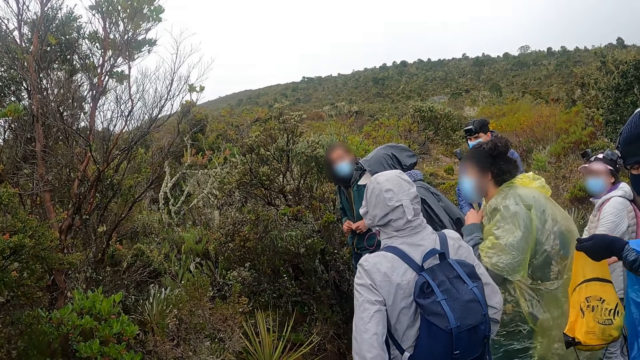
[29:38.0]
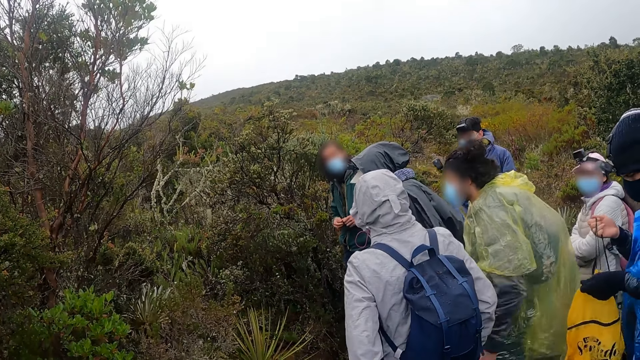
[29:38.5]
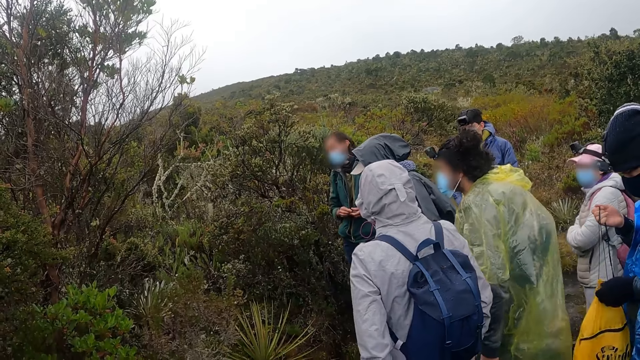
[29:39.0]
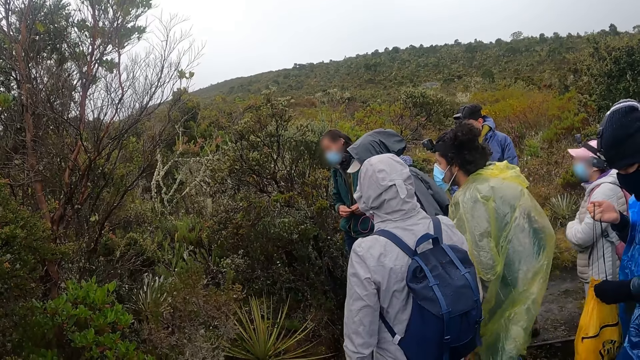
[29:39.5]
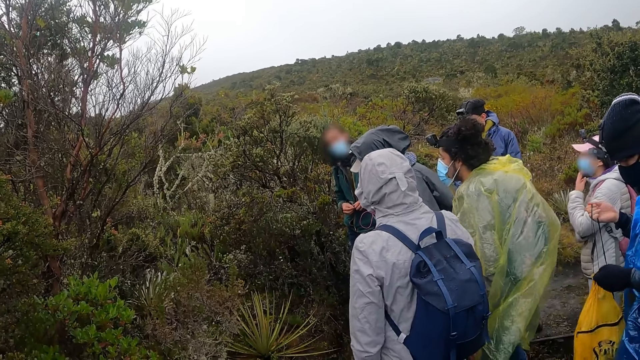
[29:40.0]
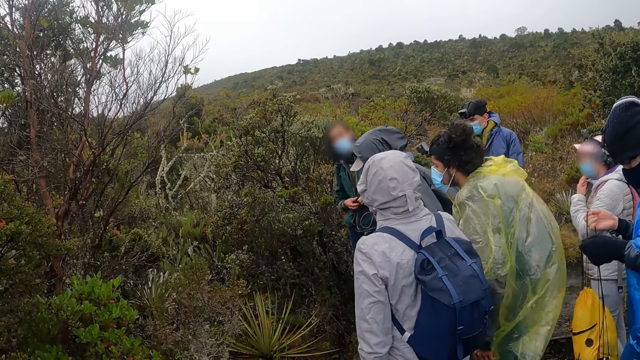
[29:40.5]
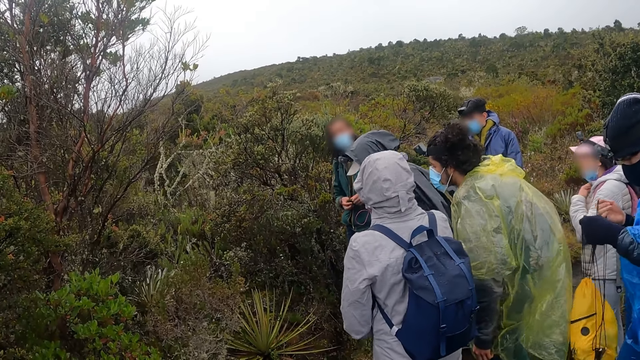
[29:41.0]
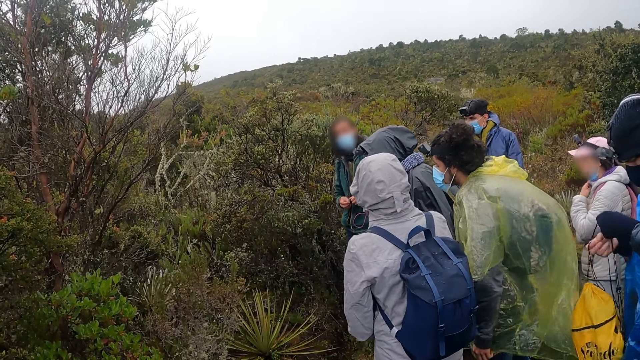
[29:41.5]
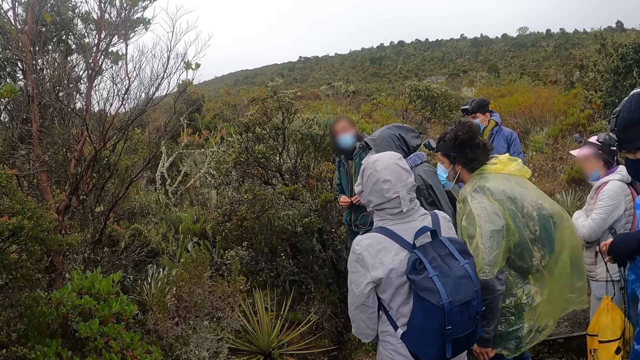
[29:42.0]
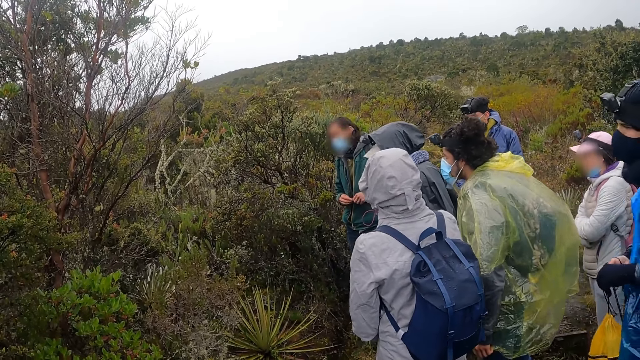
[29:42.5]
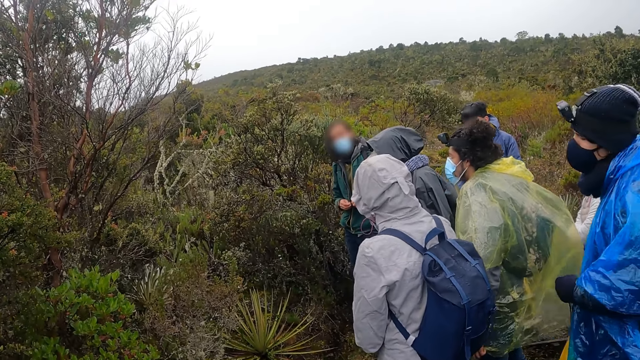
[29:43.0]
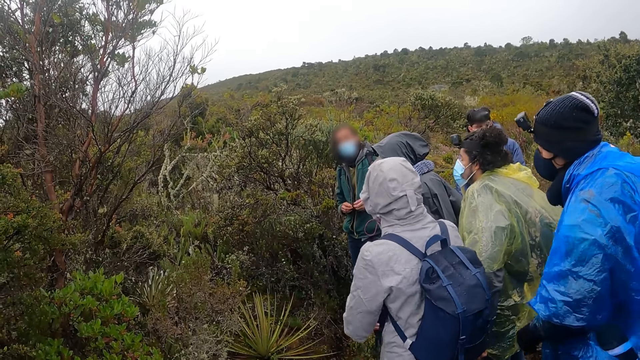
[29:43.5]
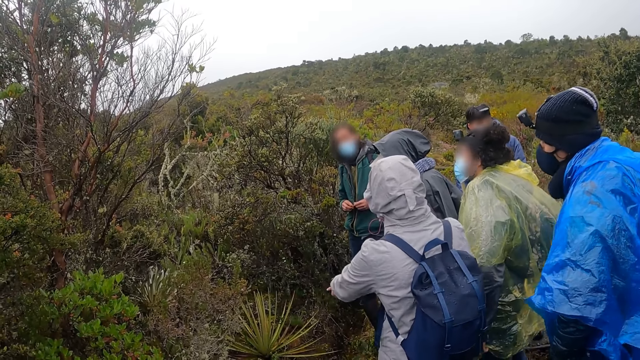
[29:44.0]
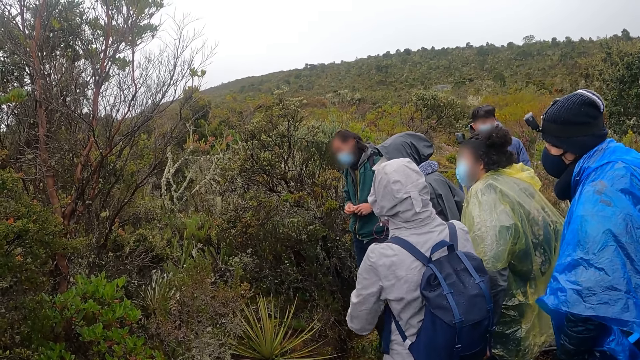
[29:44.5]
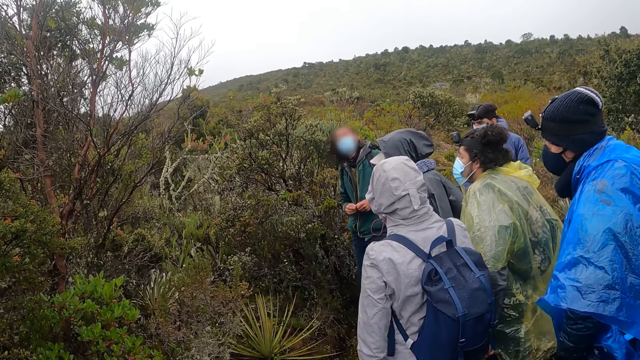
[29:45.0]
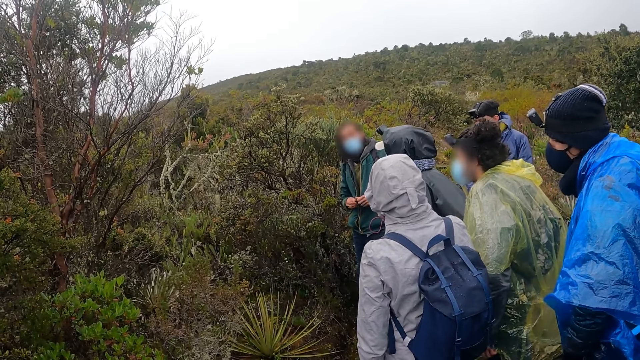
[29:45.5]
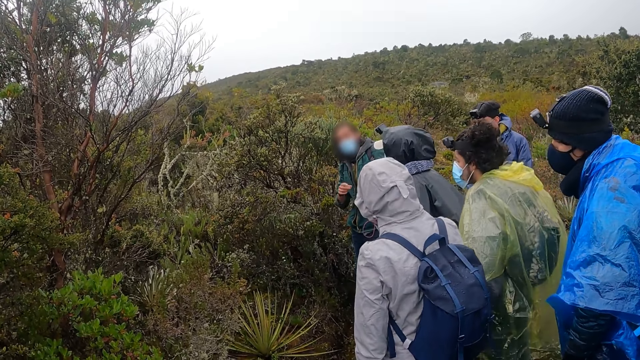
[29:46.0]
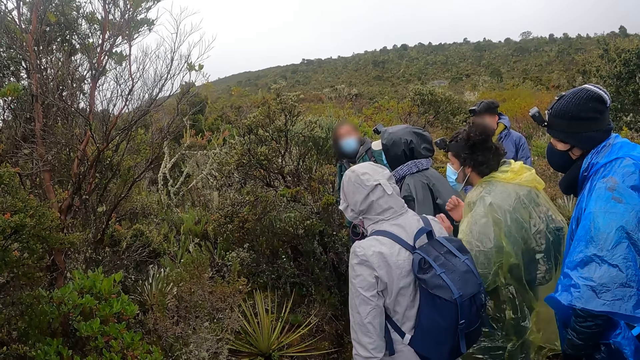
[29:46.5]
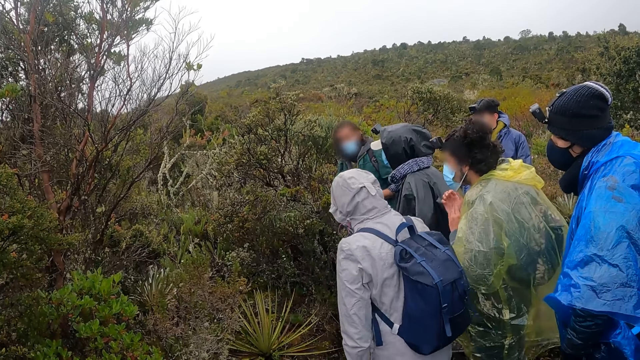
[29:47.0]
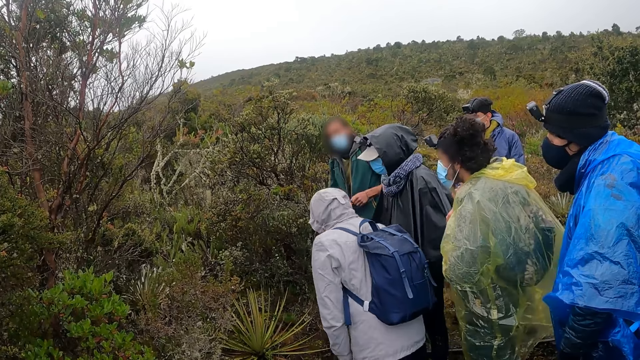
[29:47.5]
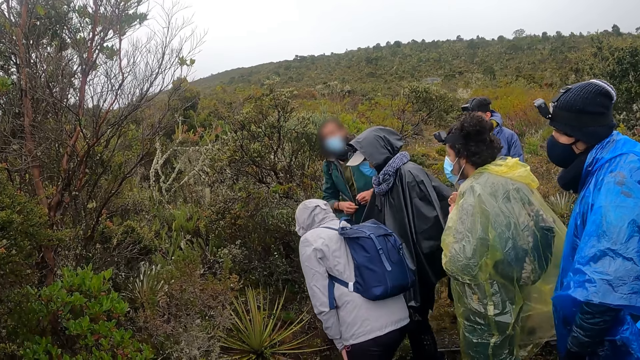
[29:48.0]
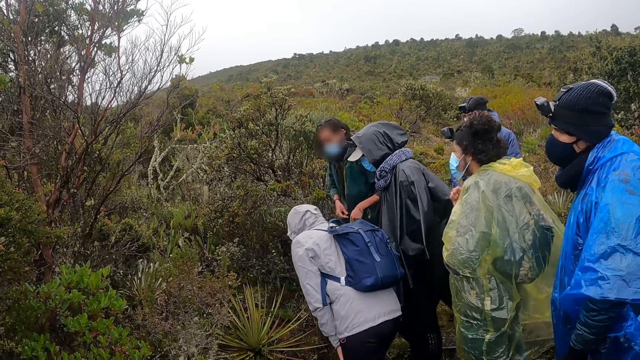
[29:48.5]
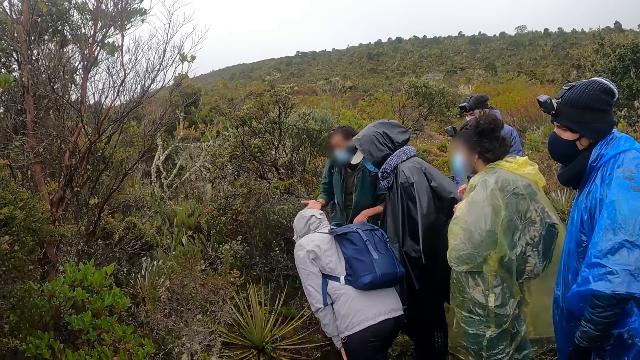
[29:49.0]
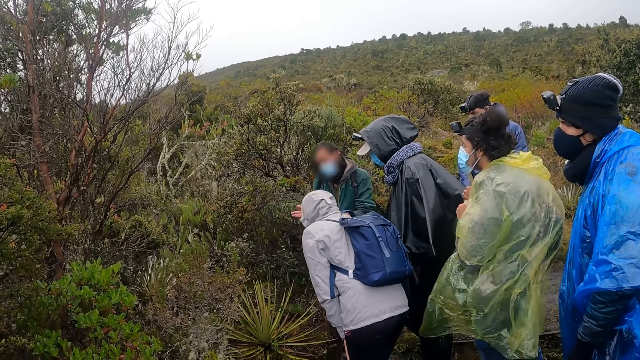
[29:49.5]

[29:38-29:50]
The woman pulls down a face mask from her face with her left hand.

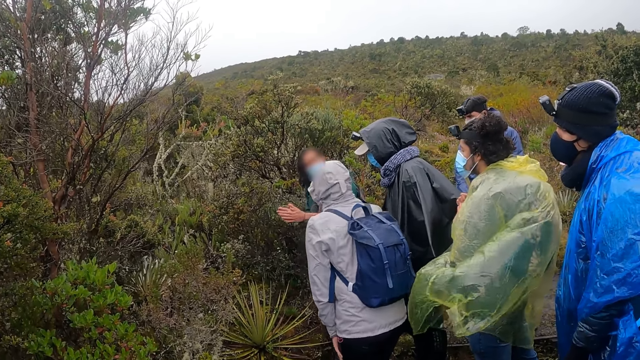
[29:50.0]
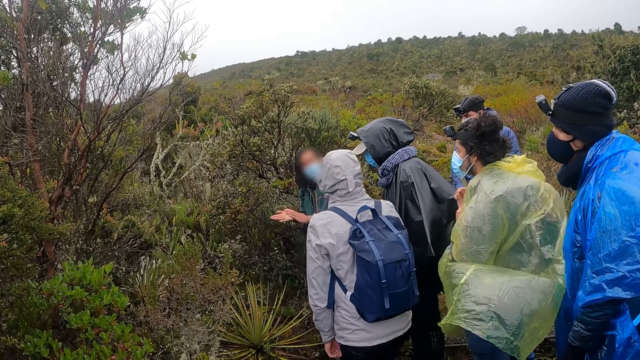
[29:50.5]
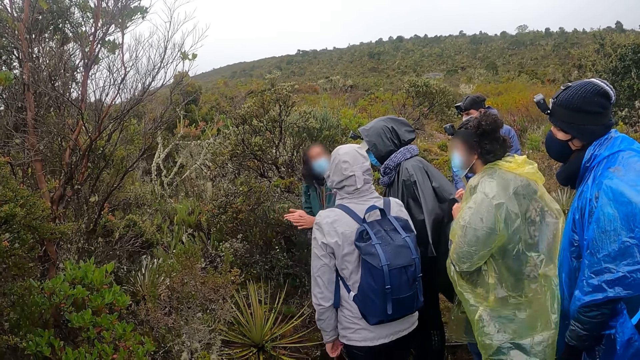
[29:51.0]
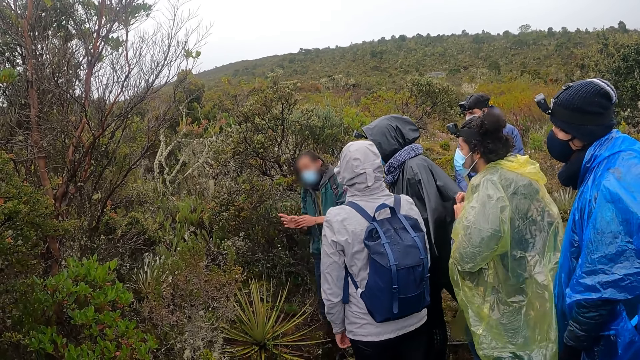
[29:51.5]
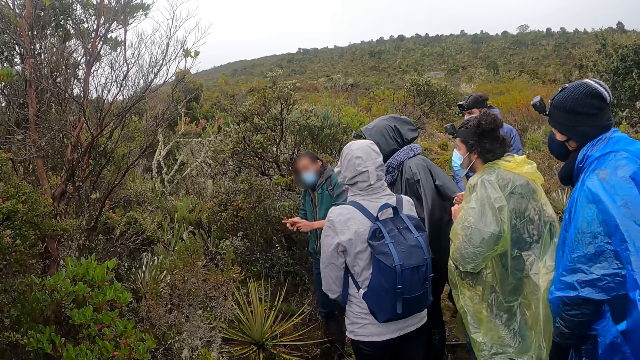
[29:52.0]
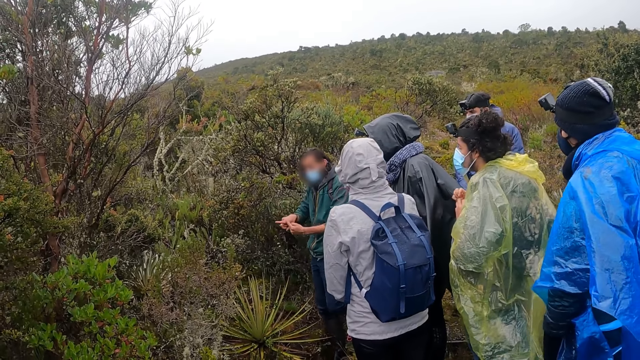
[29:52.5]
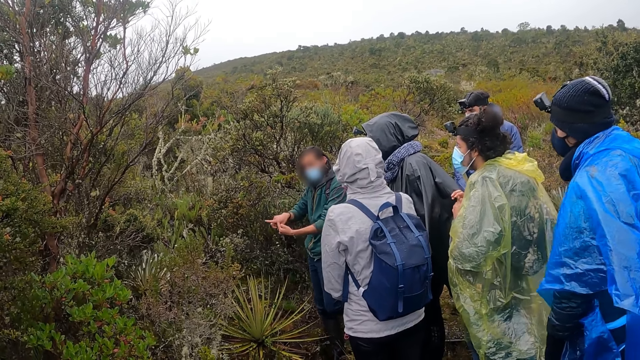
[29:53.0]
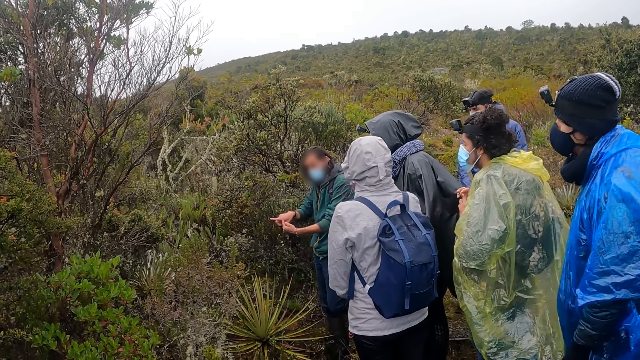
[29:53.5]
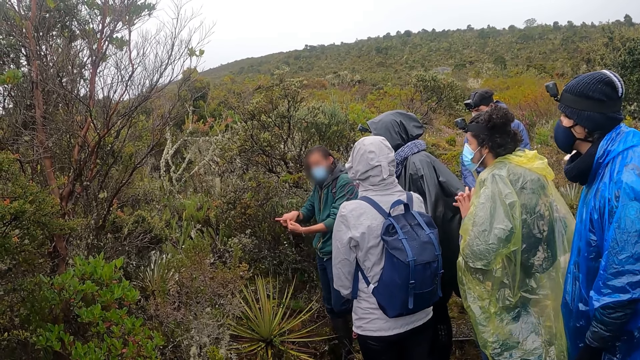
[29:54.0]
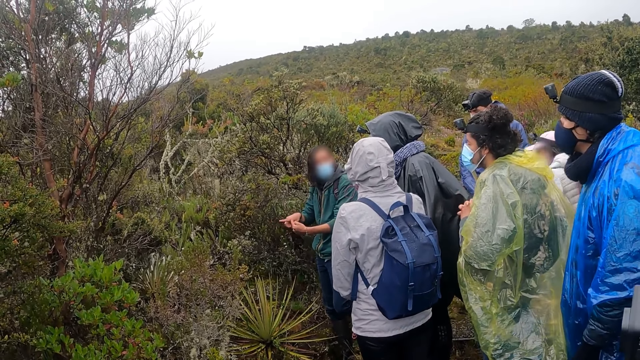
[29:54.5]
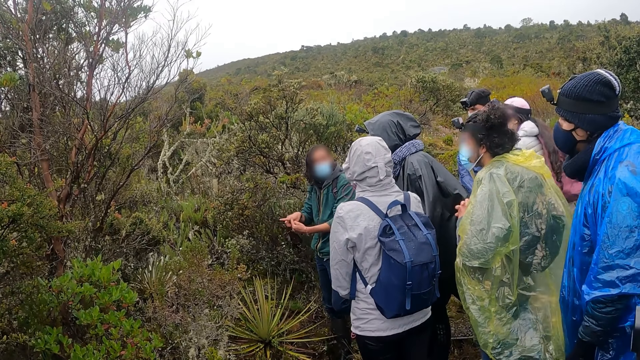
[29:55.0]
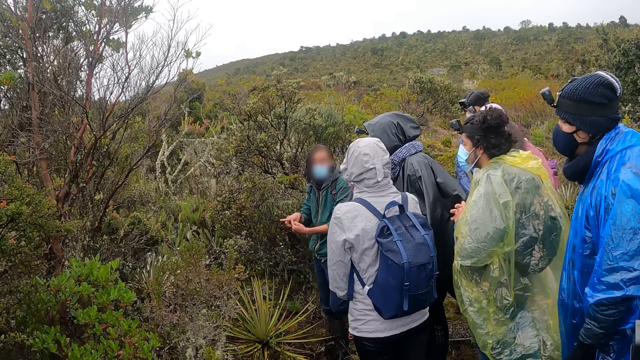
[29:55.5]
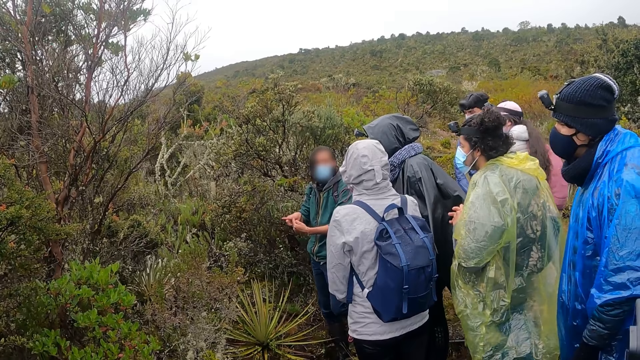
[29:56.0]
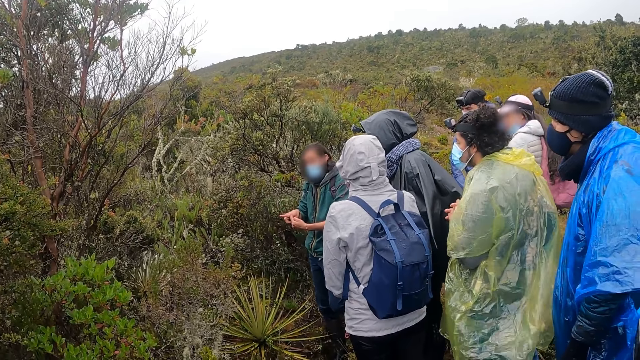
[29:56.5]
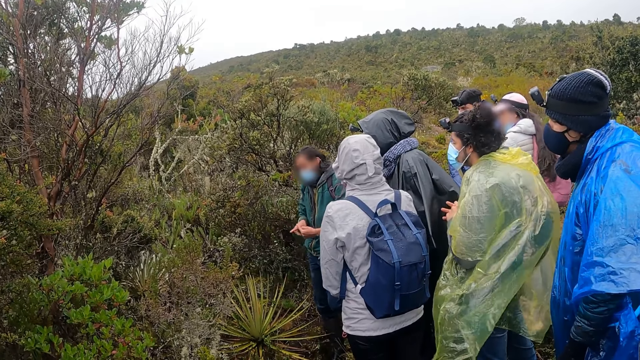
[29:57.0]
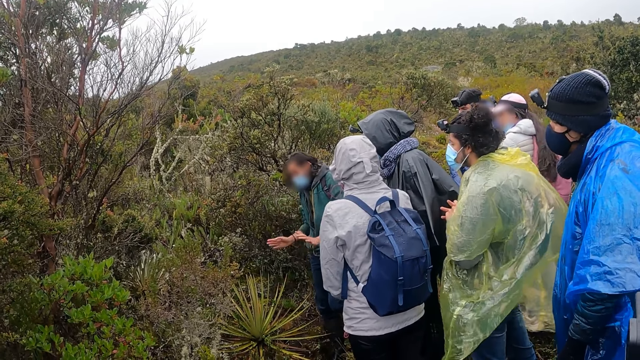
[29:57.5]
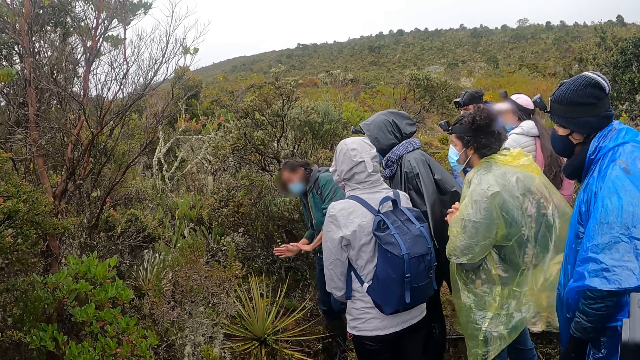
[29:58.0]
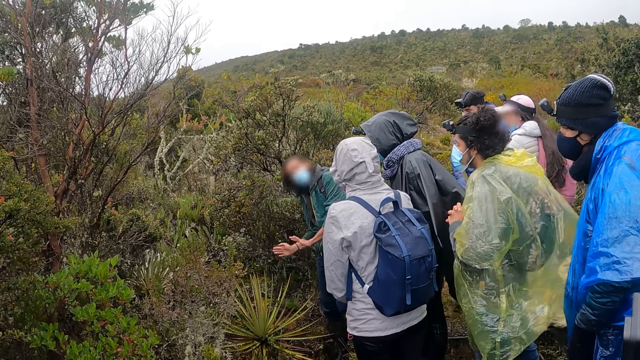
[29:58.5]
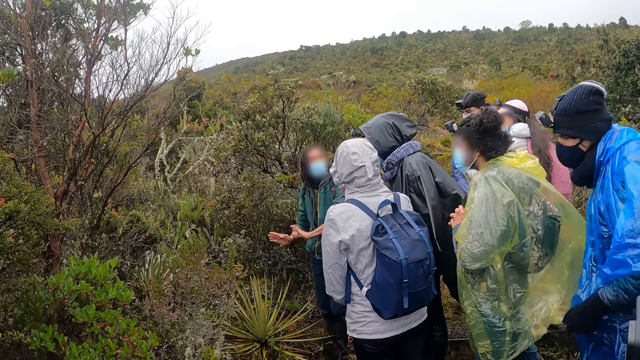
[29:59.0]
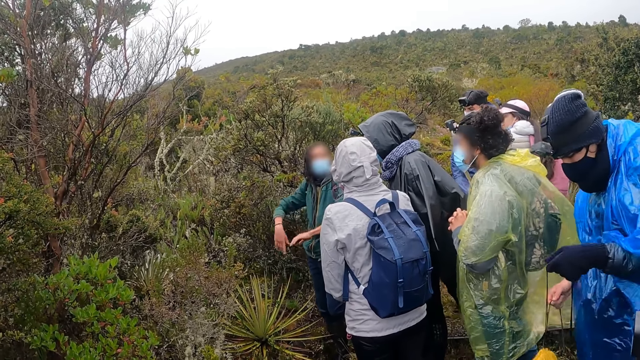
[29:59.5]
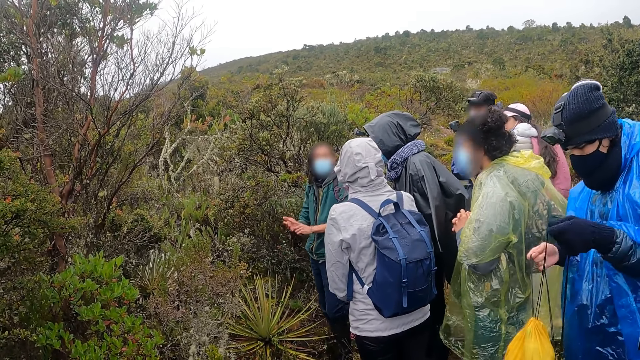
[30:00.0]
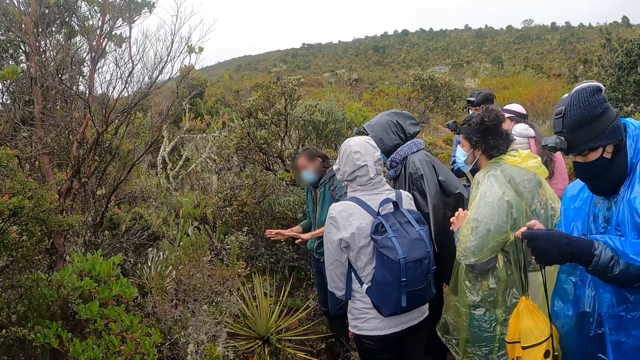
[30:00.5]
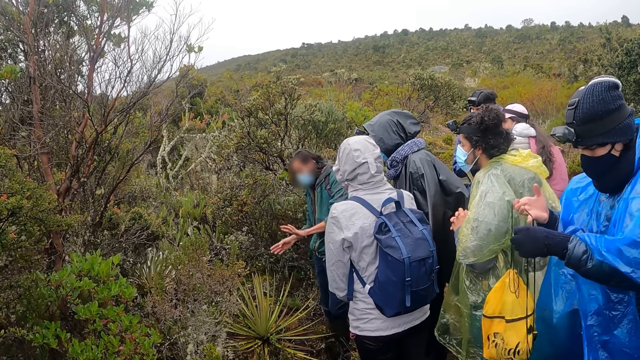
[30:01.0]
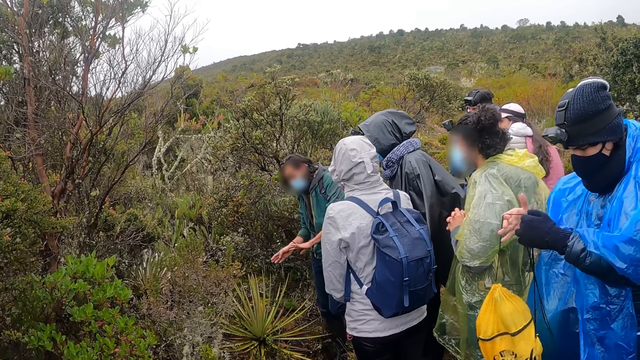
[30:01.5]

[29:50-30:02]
The man adjusts the bag straps with both hands.
